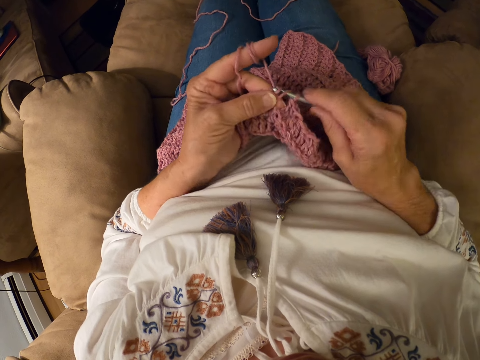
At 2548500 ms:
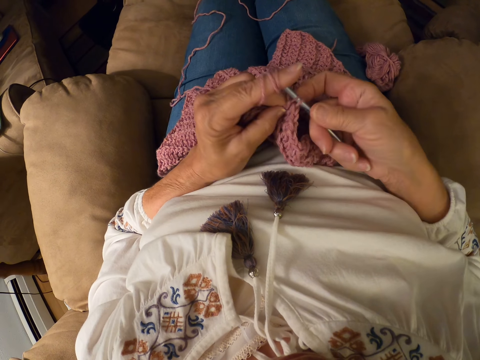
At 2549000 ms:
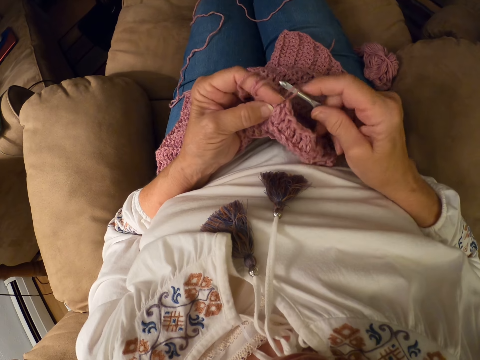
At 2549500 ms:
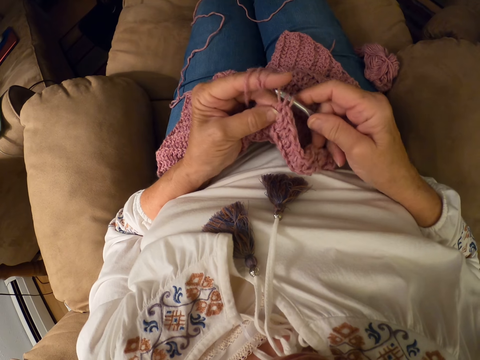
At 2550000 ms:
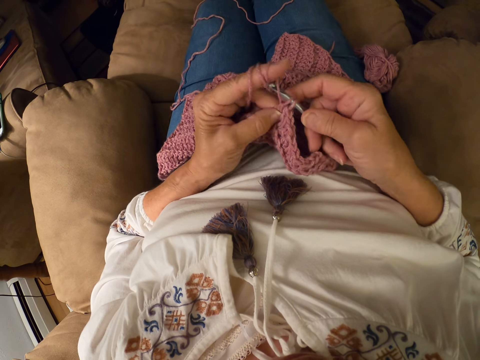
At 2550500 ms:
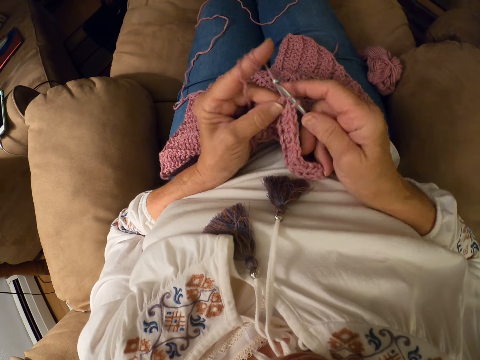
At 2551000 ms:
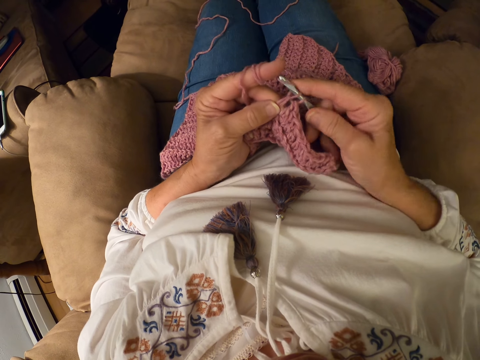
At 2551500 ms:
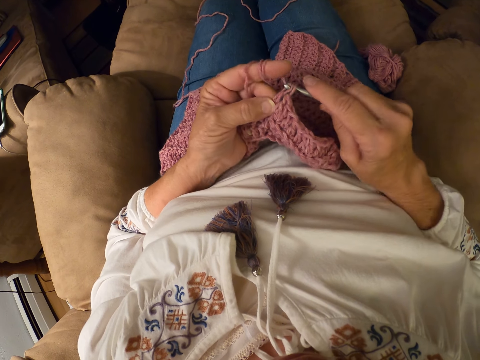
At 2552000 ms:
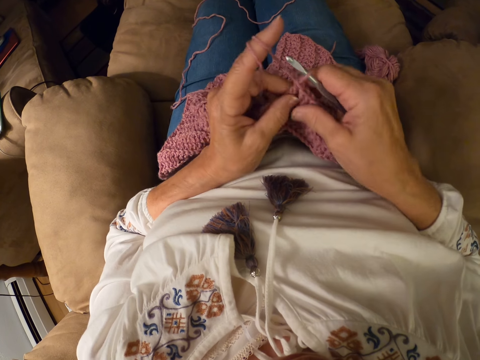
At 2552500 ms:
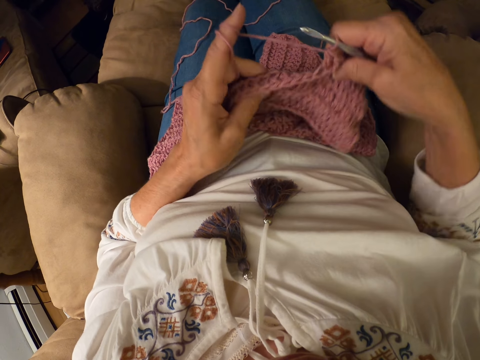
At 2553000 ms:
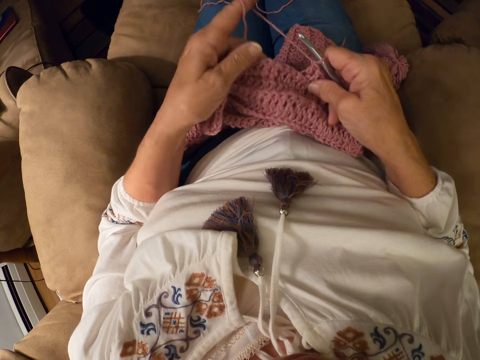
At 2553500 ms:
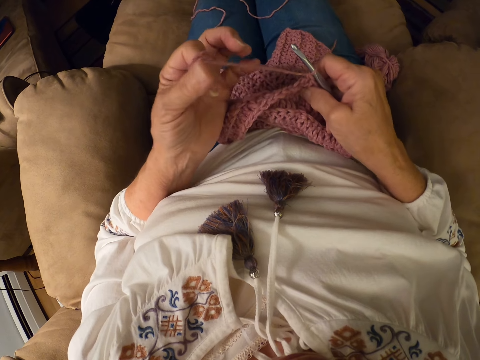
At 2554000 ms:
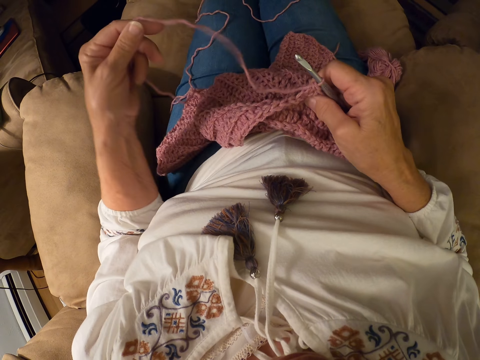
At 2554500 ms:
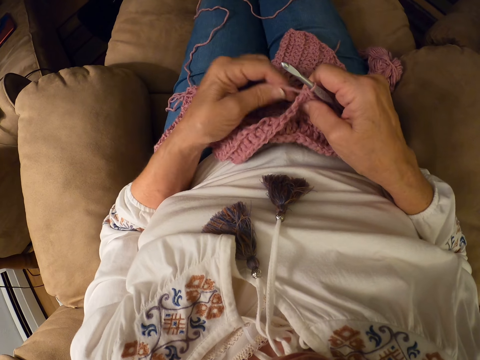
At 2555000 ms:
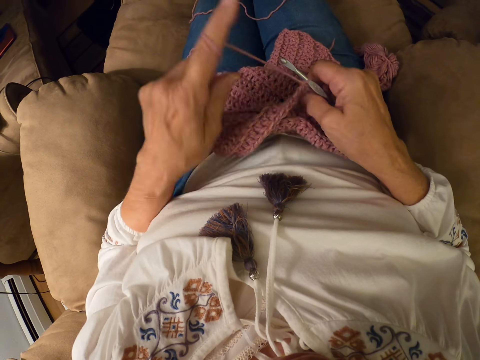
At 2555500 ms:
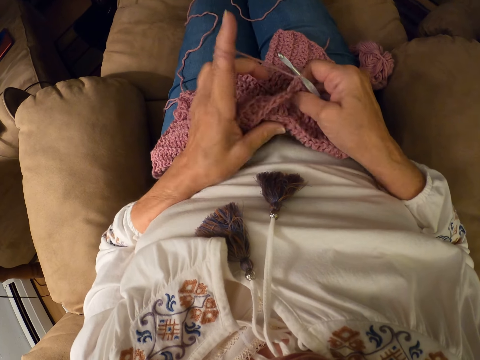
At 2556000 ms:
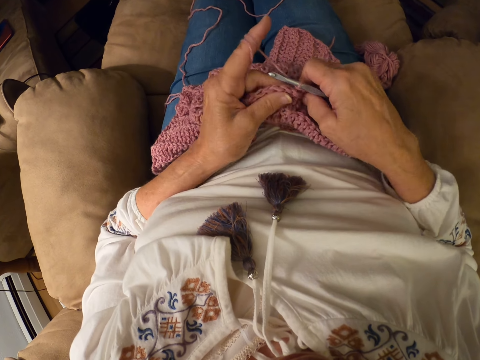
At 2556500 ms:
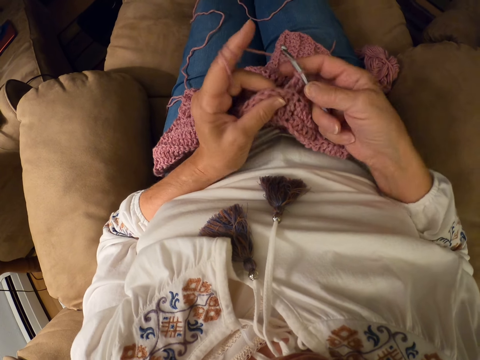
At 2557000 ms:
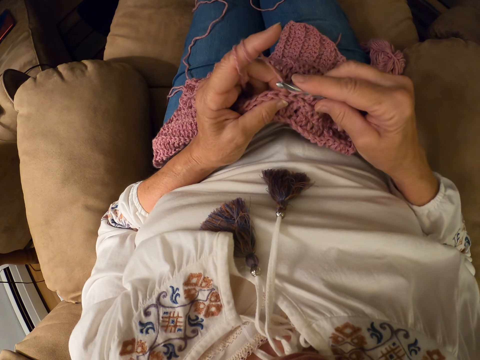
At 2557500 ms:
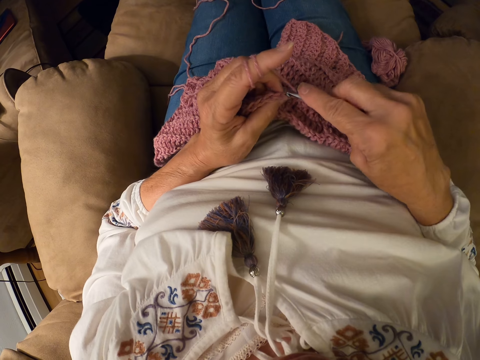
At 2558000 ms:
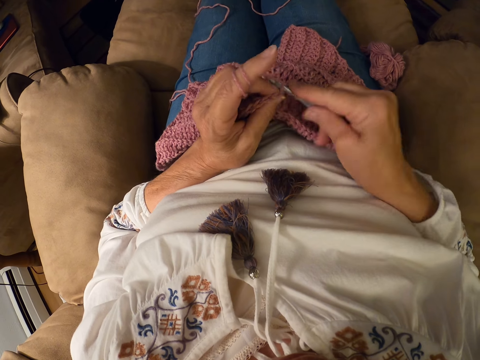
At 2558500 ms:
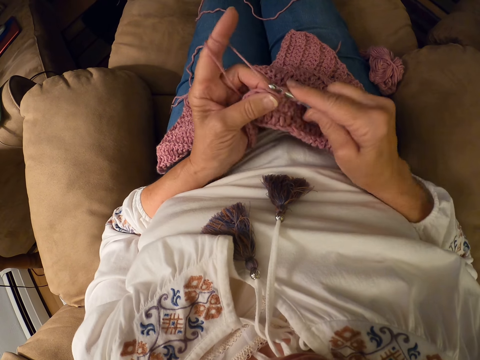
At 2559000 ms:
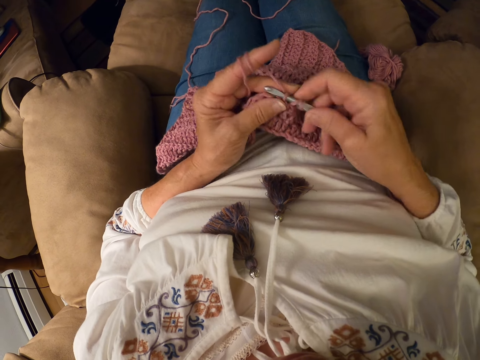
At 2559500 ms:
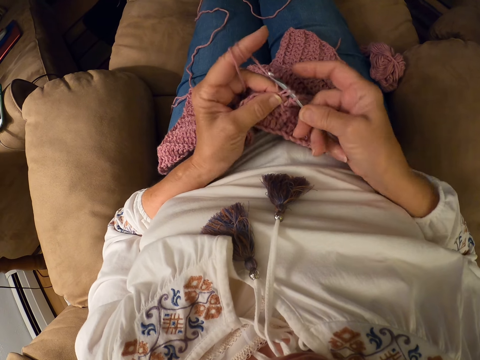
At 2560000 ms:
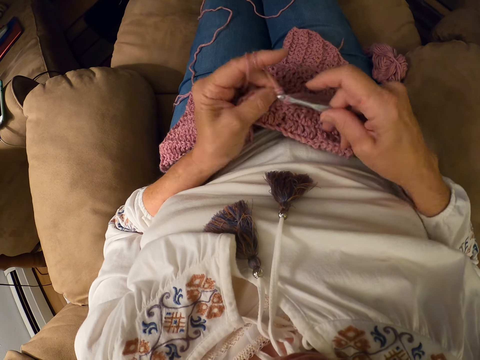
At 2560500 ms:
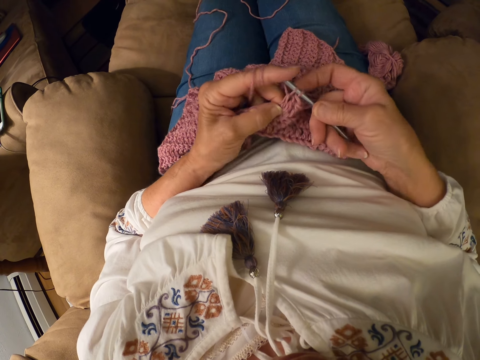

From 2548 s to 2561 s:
The camera wearer adjusts the garment. She rolls the yarn with her left index finger. She adjusts the thread. She crochets the yarn with the crochet hook.

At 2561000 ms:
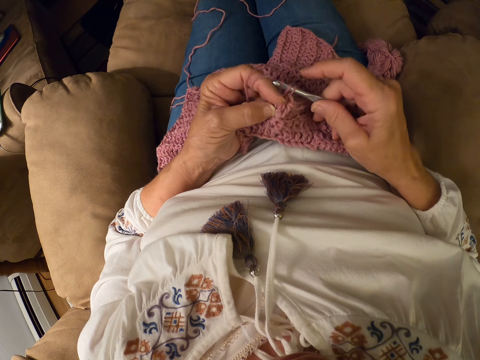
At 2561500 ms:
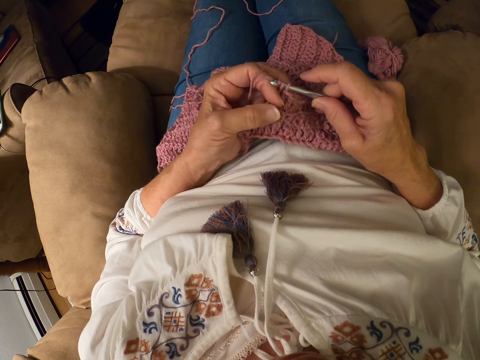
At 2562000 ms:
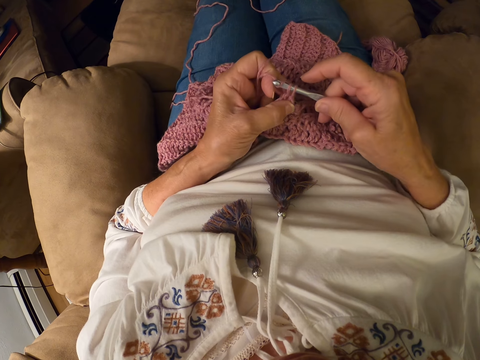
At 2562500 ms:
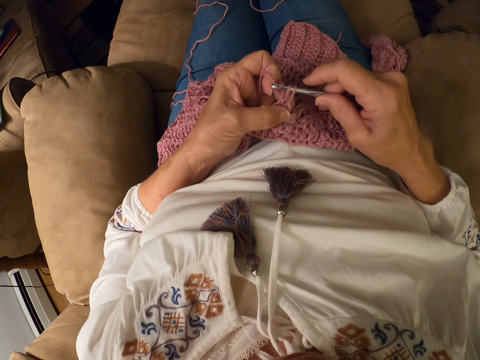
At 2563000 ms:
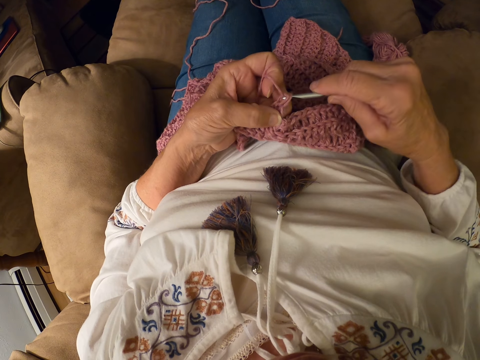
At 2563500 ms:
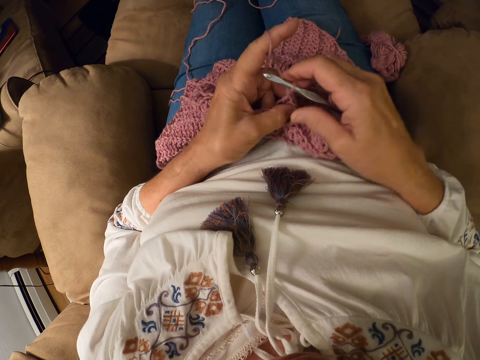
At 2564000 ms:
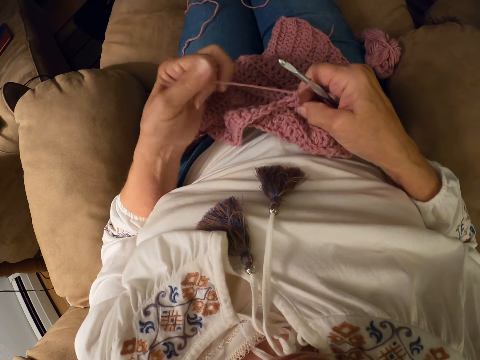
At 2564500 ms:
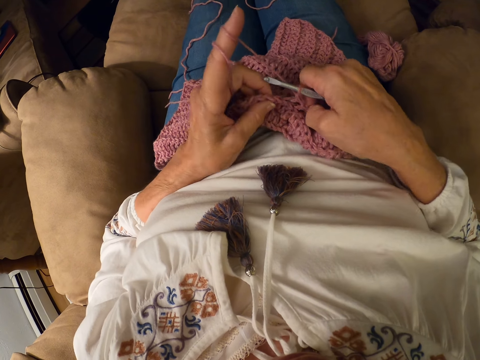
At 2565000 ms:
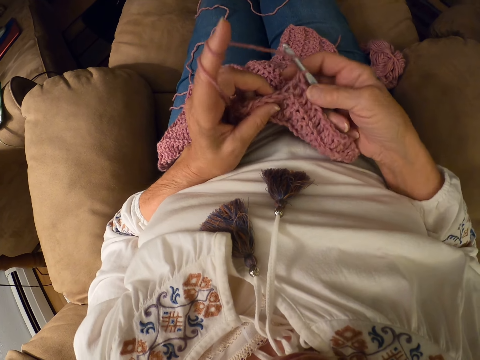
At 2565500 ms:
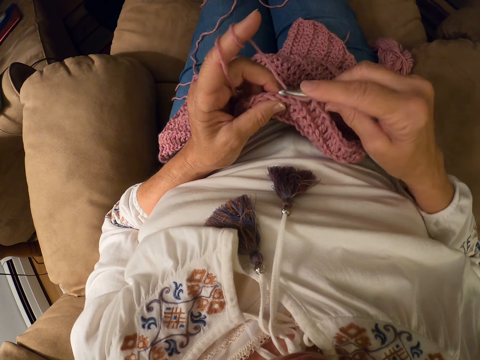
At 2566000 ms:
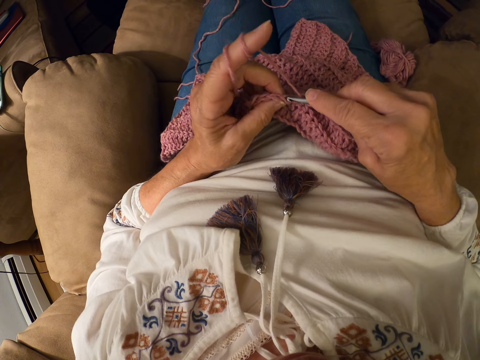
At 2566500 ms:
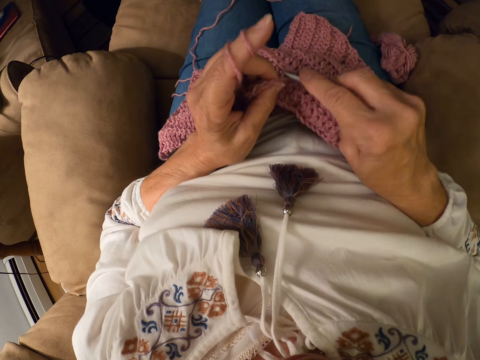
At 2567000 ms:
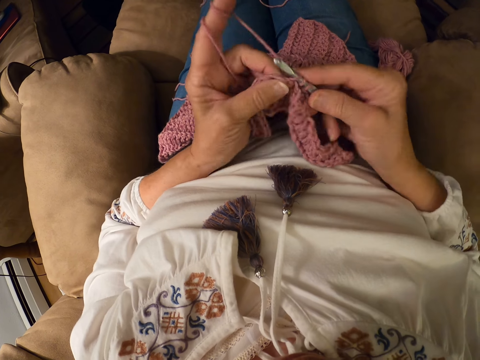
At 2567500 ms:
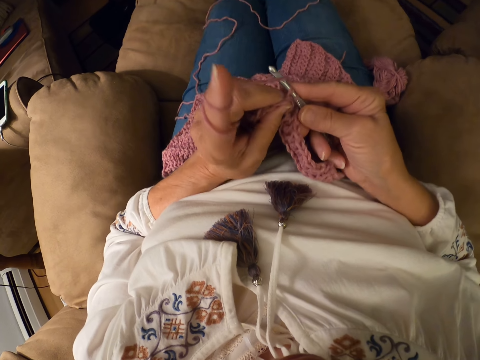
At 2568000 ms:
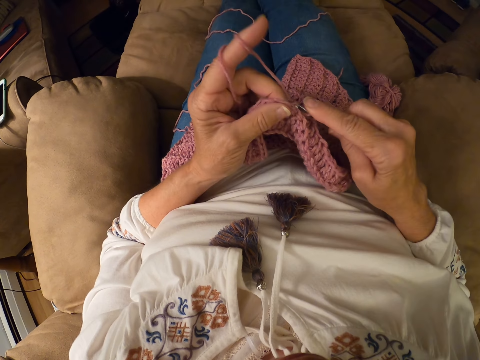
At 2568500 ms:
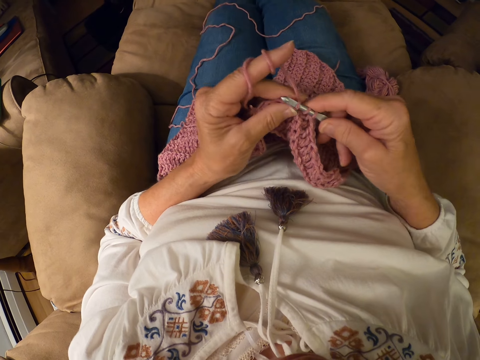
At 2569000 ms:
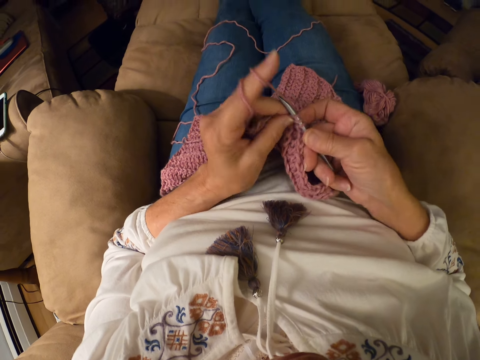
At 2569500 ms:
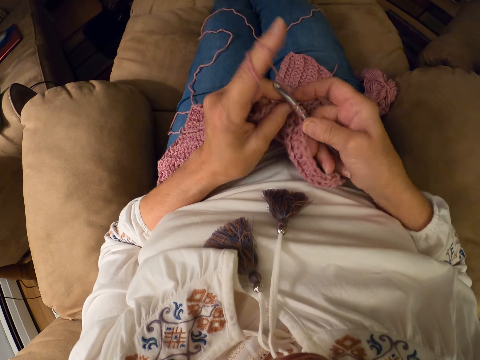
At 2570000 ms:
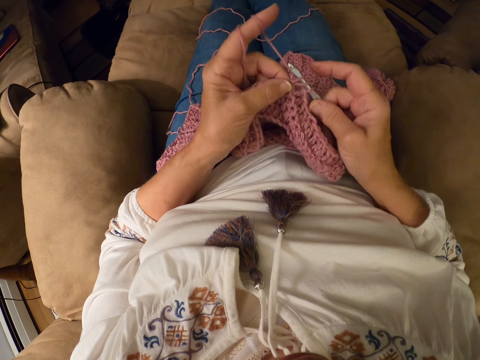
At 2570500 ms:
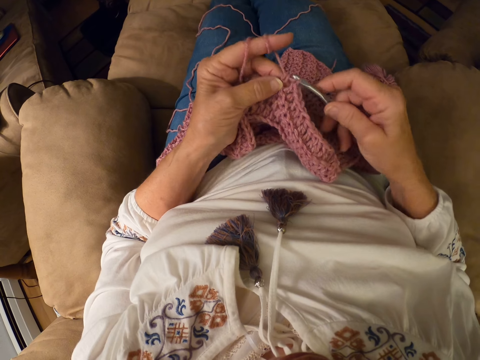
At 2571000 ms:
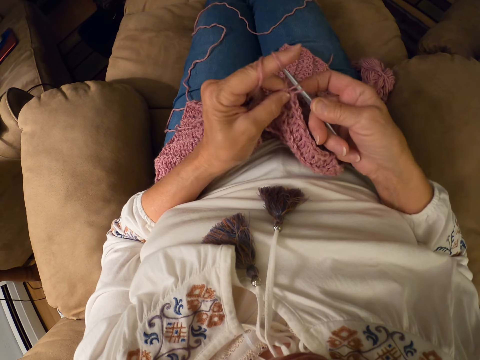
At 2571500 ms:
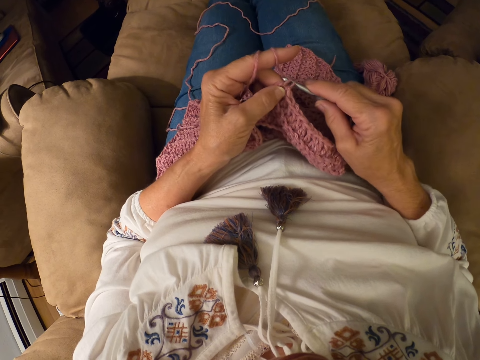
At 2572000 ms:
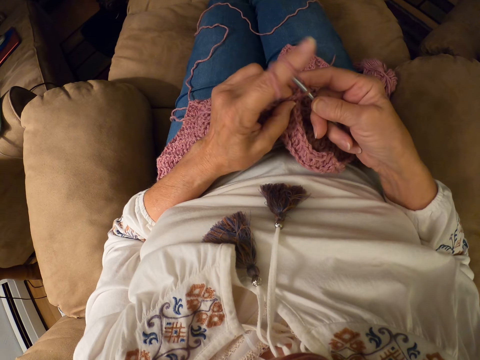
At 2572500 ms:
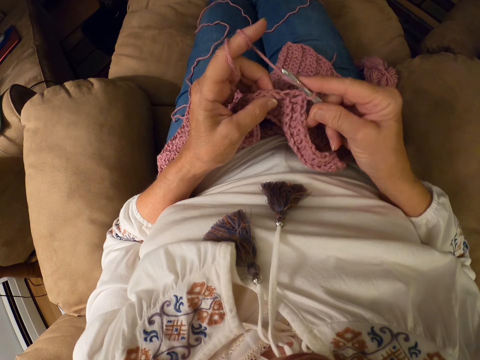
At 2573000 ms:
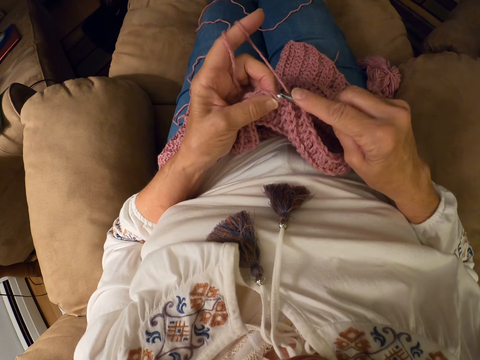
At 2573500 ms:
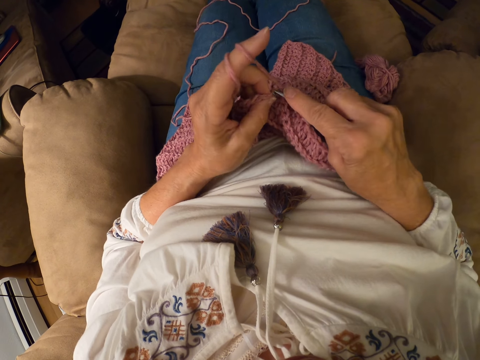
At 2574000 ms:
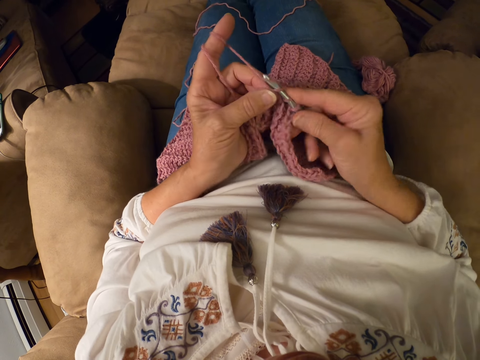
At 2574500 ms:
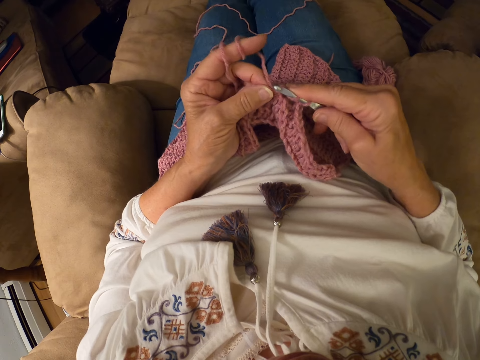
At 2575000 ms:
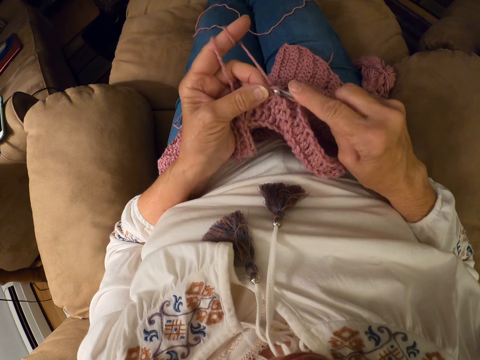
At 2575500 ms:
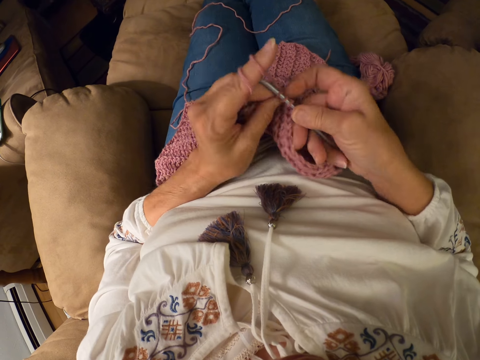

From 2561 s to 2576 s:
The camera wearer rolls the yarn with her left index finger. She adjusts the thread. She crochets the yarn with the crochet hook.
